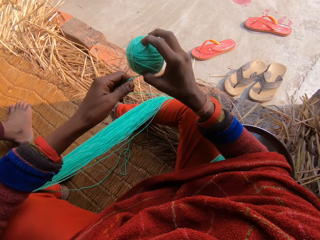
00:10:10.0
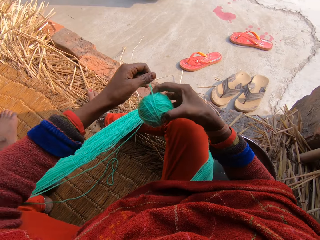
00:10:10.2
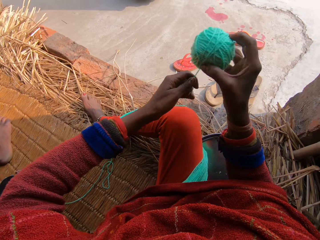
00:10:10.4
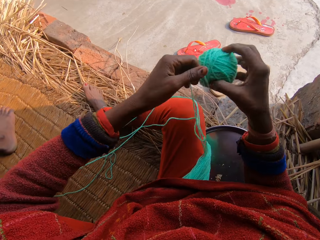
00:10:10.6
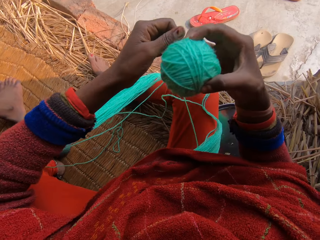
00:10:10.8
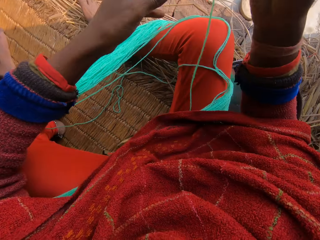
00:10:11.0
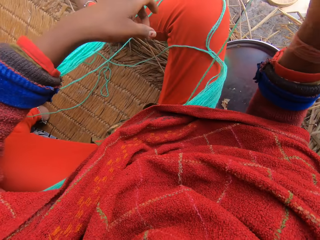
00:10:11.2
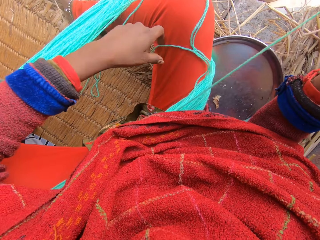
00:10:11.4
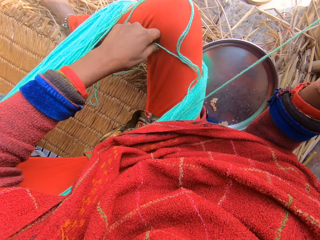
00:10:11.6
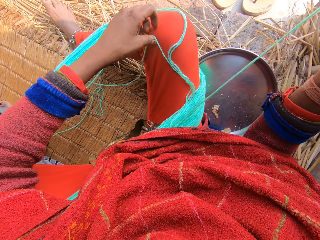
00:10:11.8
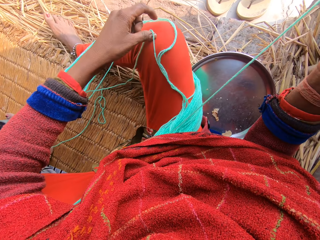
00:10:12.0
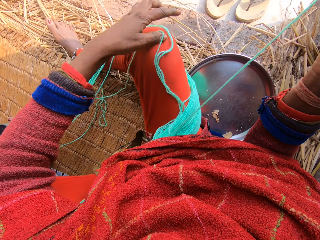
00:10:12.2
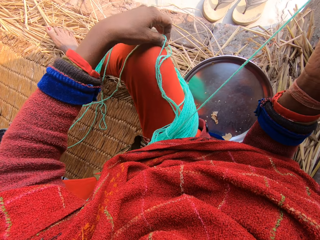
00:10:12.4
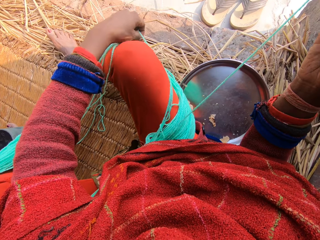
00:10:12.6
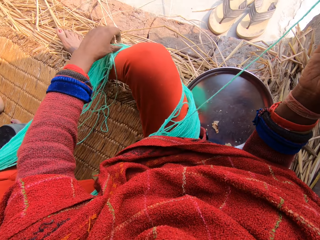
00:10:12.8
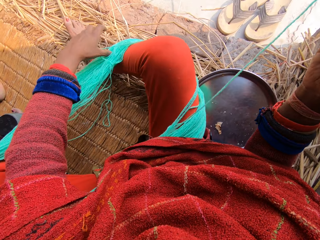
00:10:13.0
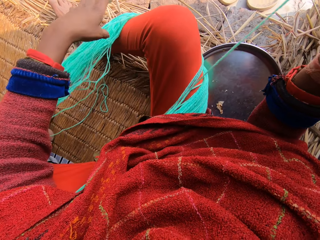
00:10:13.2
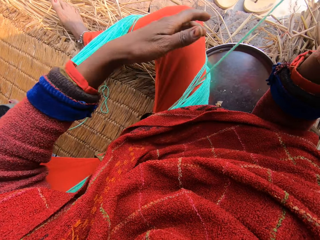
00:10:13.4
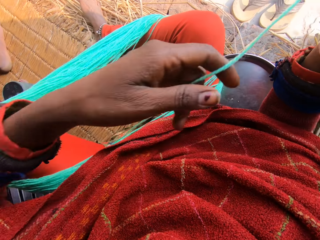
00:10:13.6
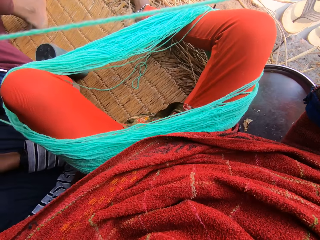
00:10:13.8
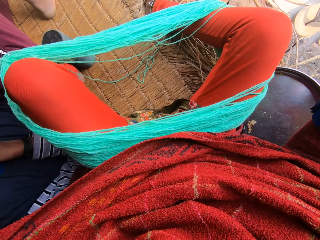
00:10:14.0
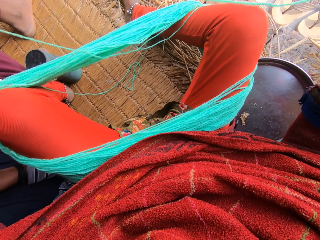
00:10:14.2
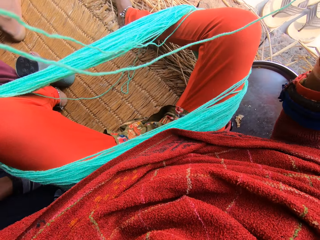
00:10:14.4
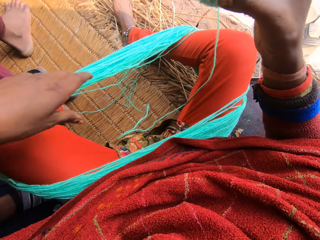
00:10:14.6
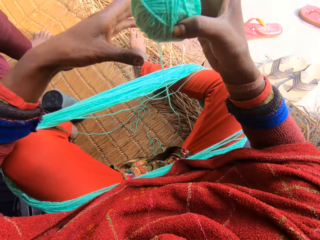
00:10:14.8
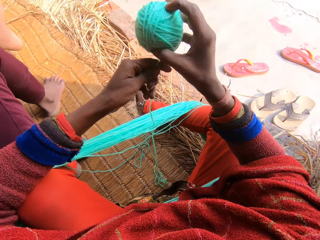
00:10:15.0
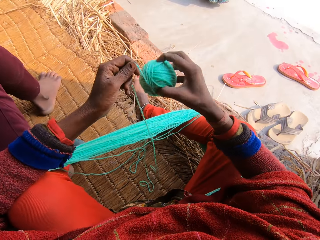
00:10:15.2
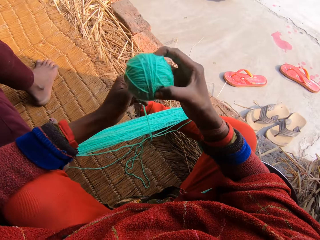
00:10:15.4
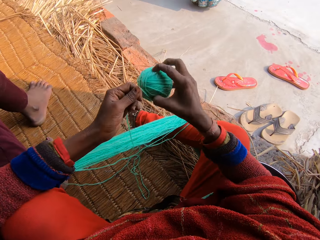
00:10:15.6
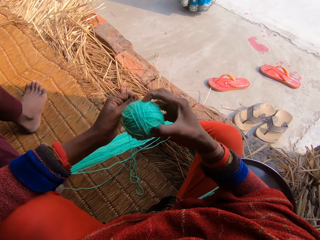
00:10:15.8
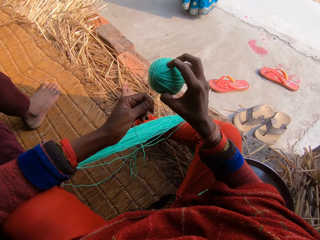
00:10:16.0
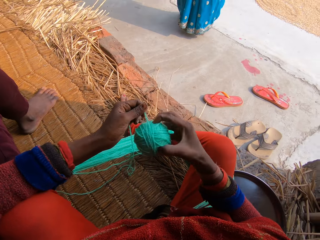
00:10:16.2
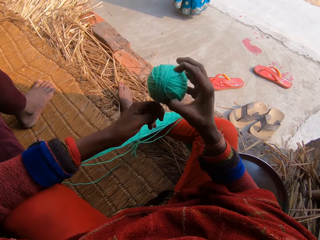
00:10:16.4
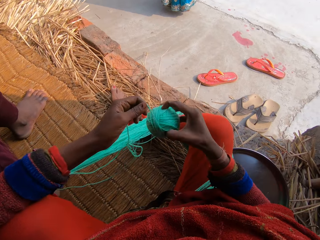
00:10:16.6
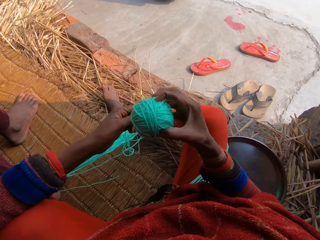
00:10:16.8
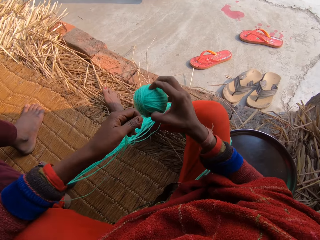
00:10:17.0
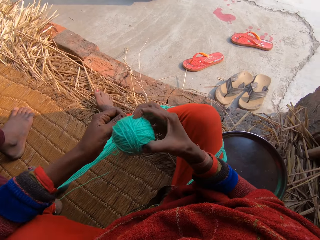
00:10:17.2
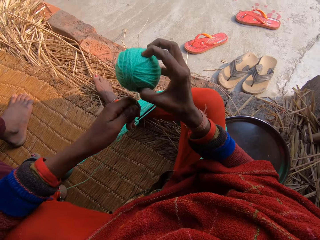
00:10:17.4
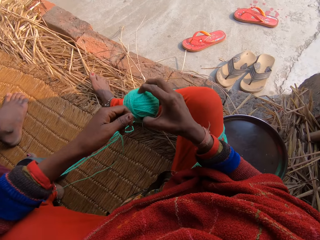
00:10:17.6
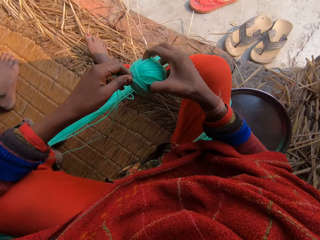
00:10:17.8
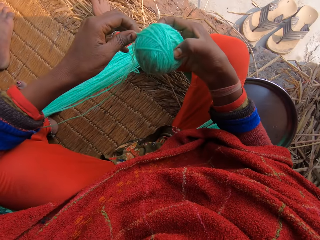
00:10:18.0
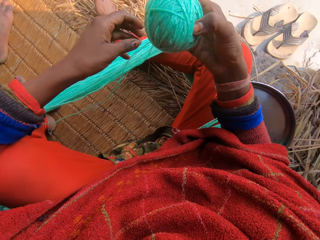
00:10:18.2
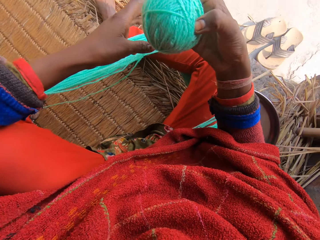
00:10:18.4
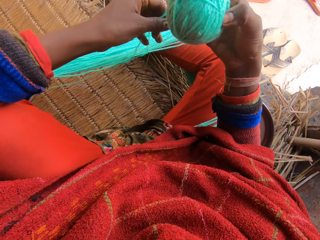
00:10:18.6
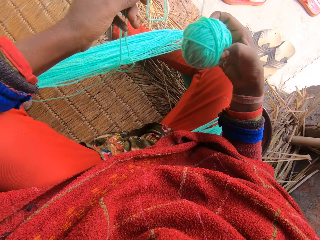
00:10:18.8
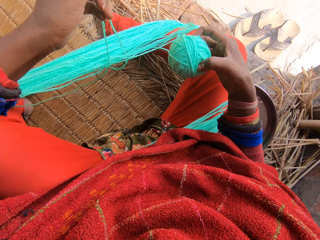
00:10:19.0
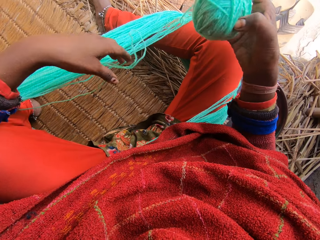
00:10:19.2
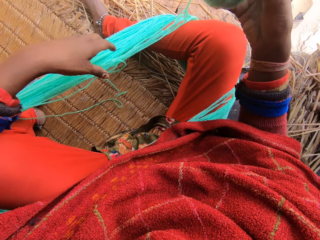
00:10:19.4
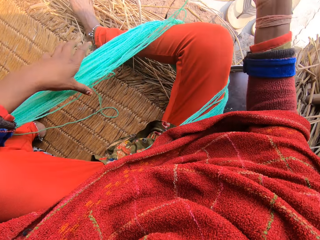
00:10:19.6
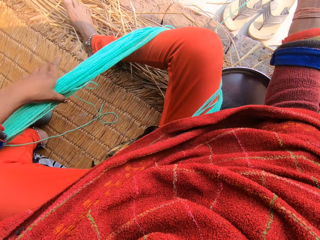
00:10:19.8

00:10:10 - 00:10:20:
The camera wearer adjusts the wool. They reel the wool.

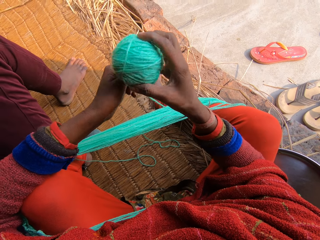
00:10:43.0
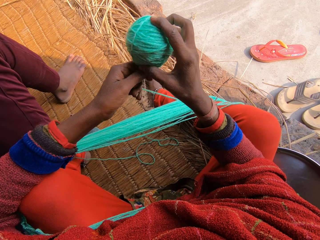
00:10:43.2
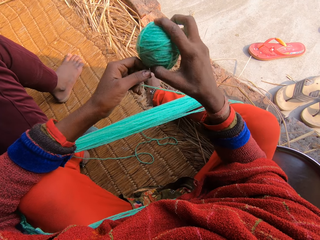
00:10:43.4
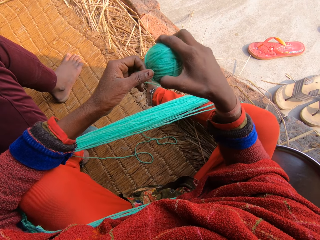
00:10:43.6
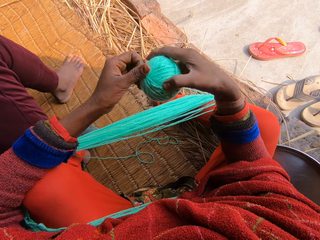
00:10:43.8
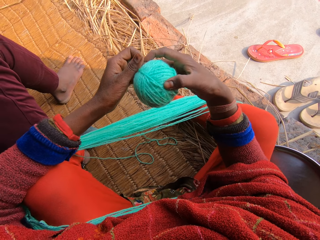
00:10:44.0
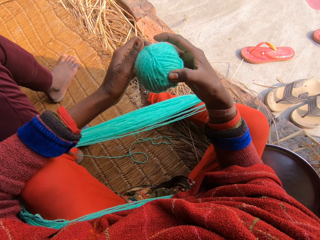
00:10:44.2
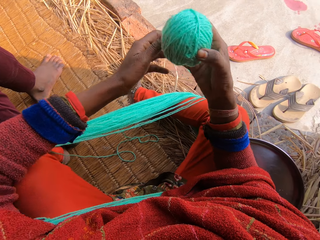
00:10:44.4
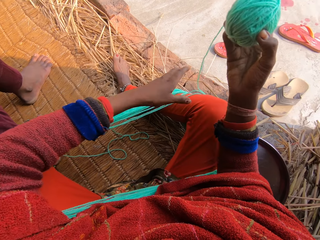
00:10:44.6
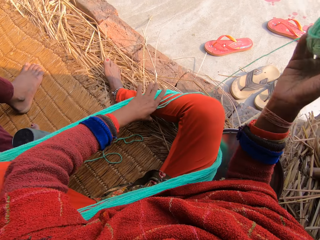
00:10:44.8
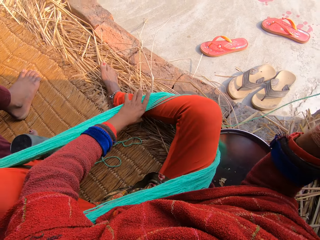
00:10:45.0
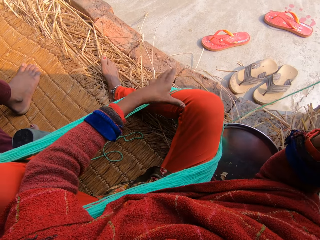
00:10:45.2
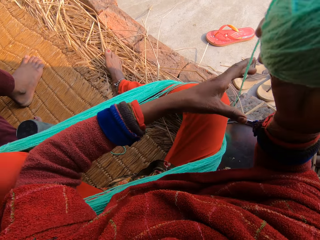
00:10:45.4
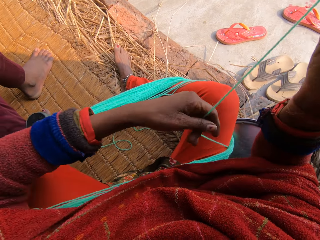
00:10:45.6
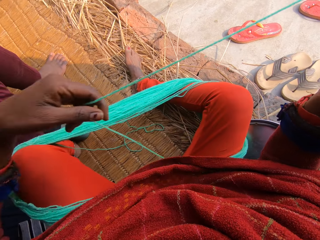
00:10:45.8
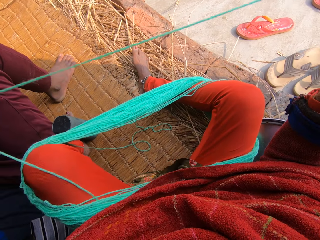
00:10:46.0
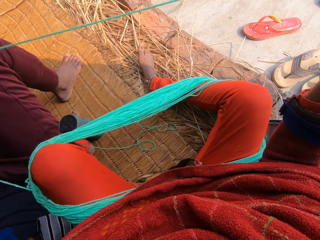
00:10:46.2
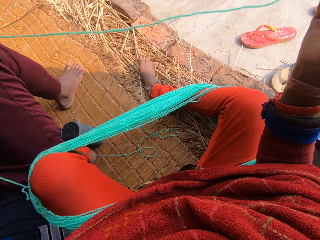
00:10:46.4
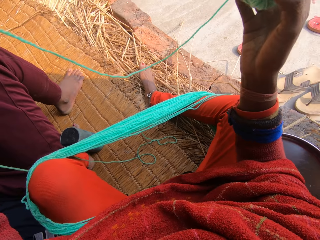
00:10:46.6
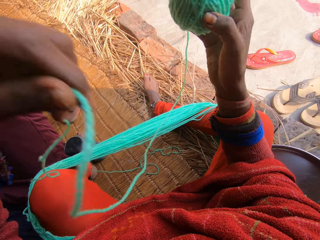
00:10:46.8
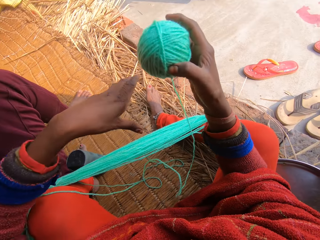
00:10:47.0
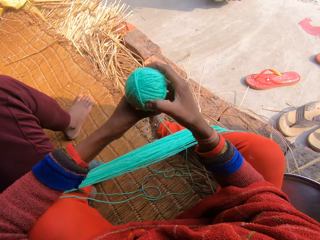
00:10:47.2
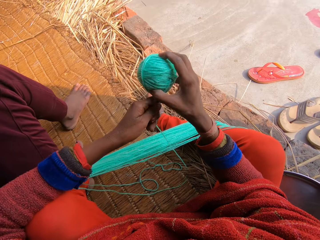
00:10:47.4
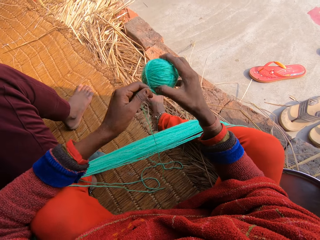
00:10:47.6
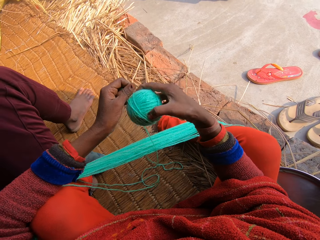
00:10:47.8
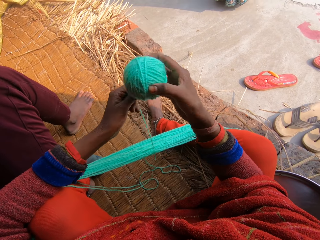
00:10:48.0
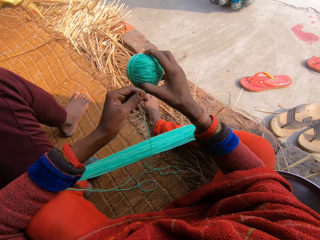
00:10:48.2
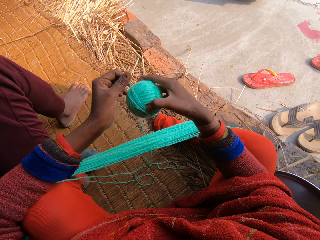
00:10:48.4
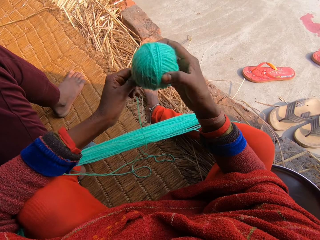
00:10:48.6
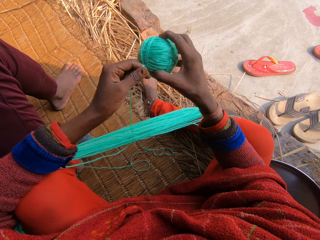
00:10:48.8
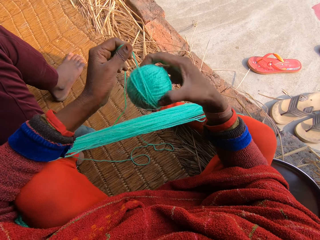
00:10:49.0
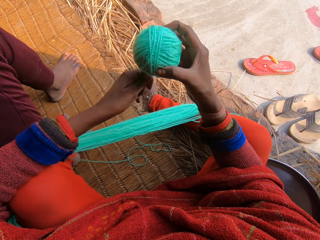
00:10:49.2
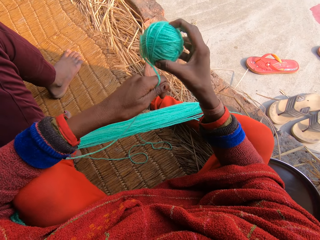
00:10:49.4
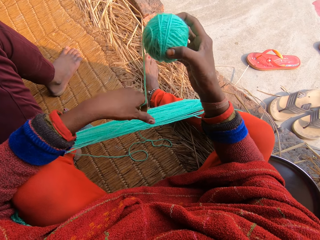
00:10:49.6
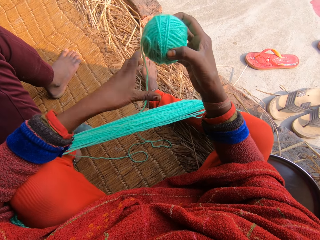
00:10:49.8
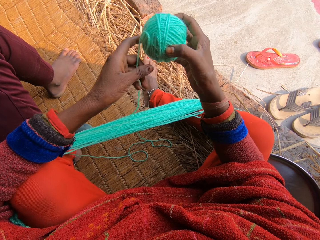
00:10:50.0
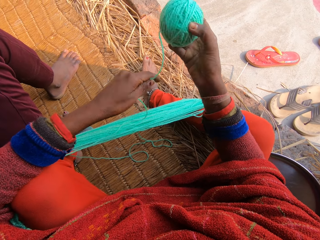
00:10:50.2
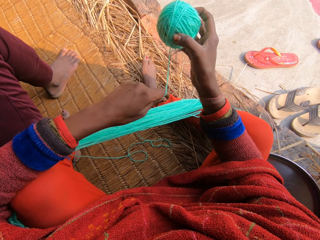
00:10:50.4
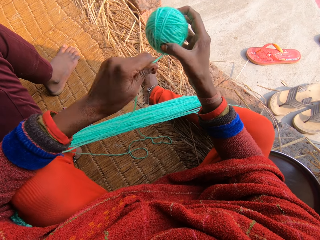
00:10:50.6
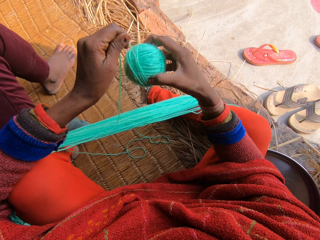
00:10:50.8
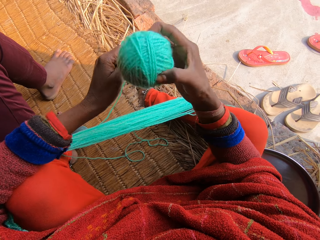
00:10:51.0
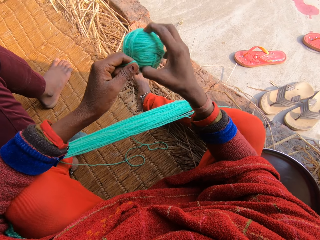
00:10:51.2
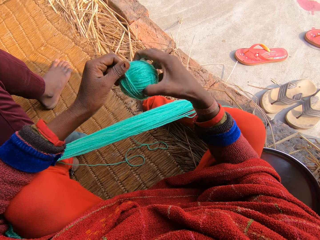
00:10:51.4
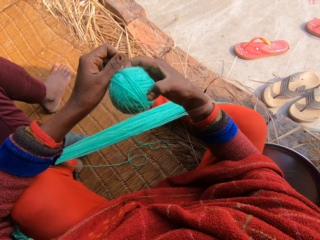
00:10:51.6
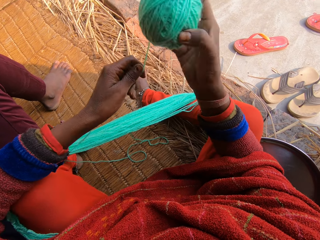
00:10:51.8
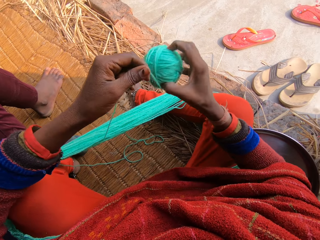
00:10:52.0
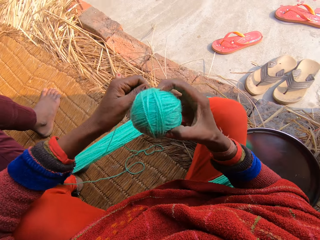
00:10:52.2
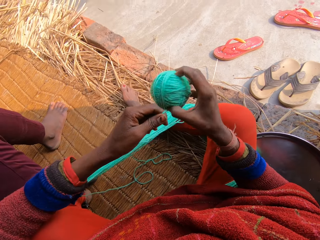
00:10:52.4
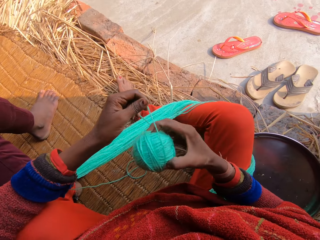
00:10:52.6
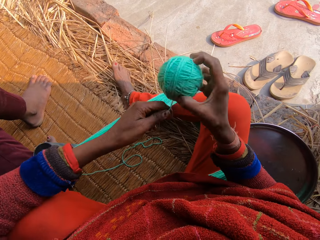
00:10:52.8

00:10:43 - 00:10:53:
The camera wearer adjusts the wool. They reel the wool.

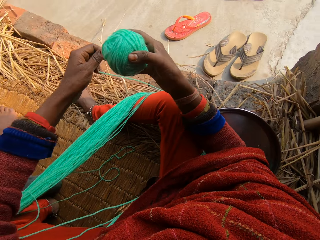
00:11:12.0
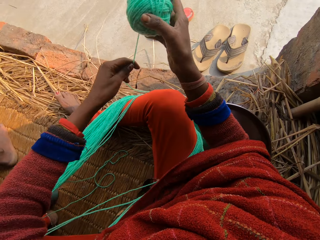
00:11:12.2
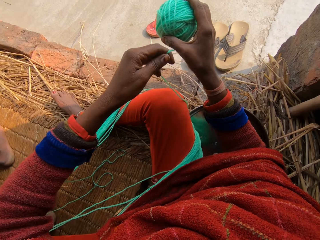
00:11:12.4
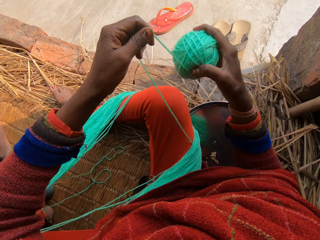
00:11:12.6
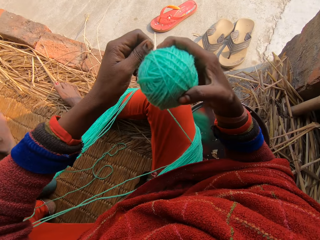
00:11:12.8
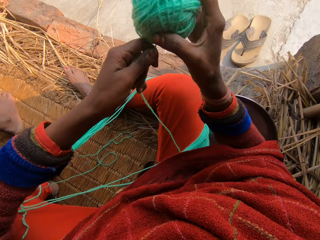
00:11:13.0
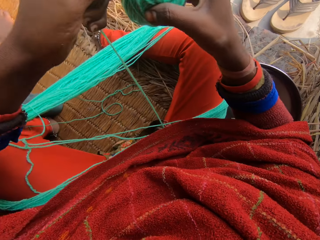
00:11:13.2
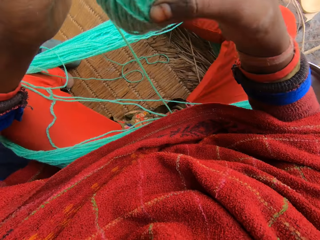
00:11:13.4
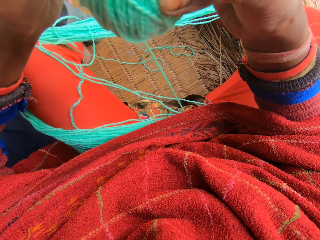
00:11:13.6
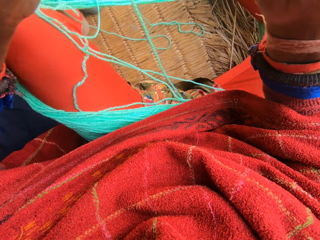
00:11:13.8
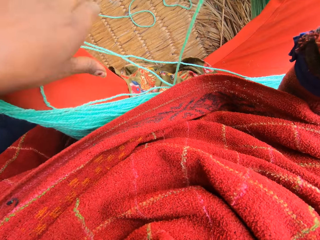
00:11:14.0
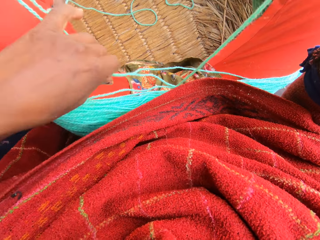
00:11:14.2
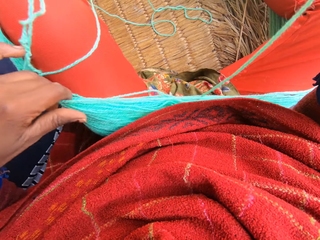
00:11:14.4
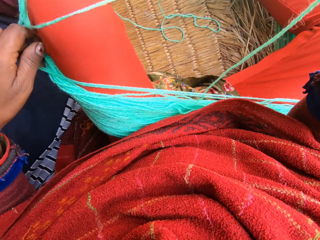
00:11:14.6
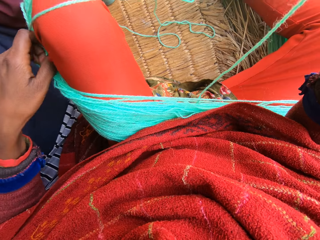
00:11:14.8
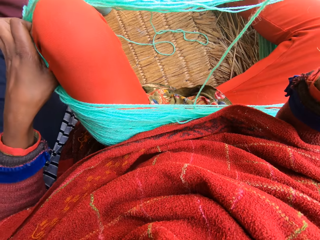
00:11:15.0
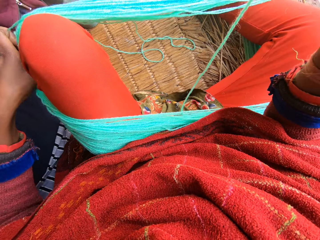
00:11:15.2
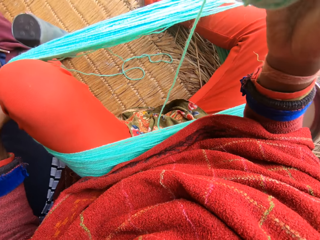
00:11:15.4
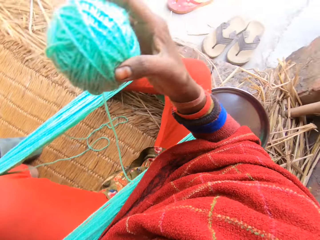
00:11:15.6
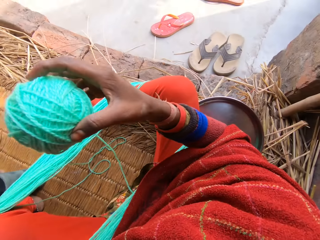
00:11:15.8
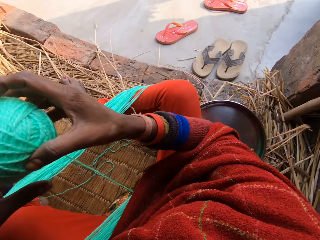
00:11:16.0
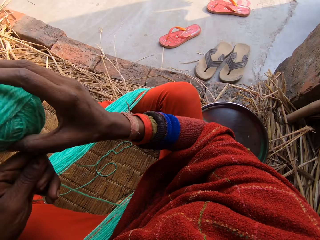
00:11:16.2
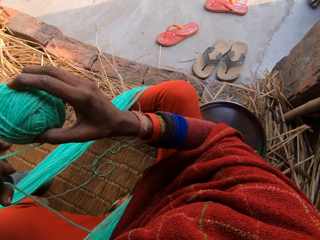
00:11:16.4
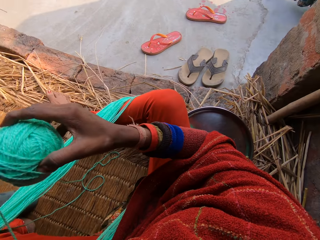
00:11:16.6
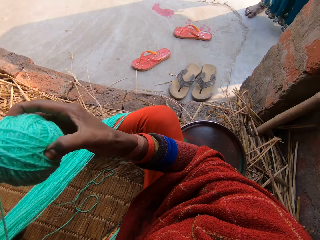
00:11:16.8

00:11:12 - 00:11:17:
The camera wearer adjusts the wool.
